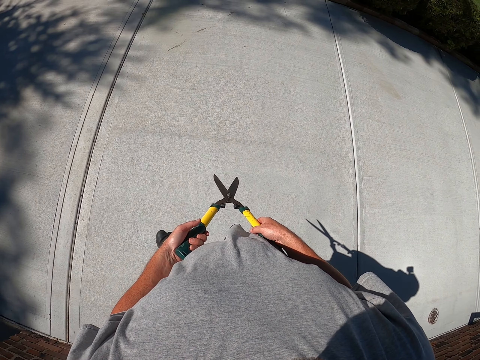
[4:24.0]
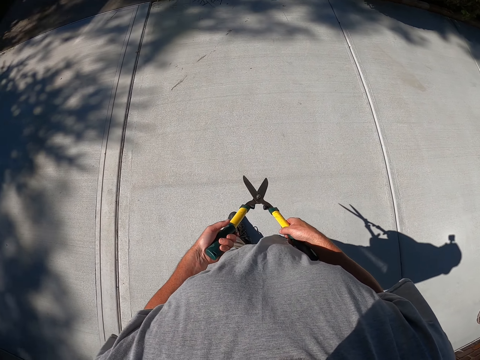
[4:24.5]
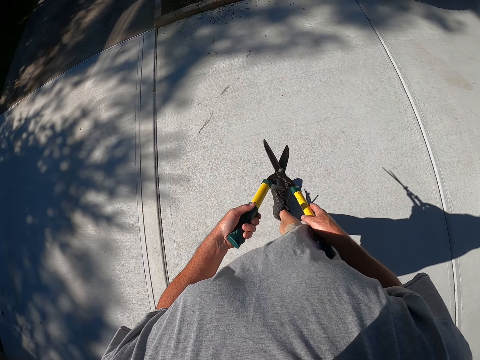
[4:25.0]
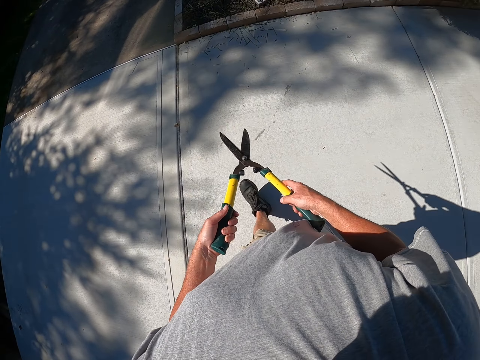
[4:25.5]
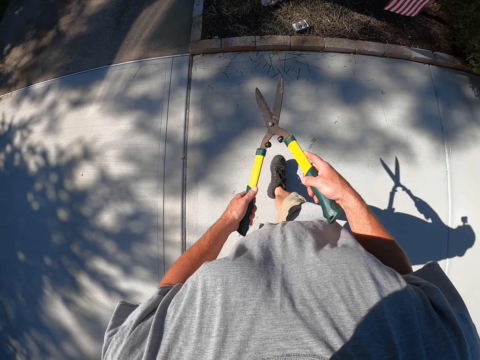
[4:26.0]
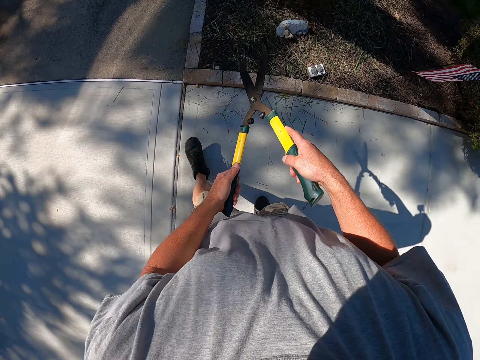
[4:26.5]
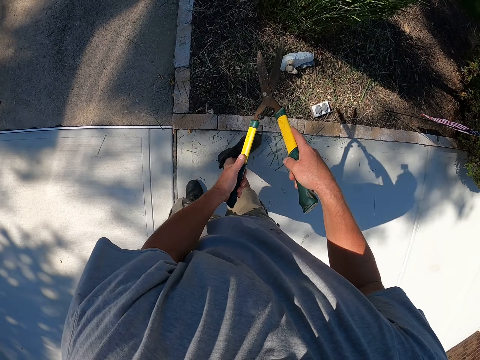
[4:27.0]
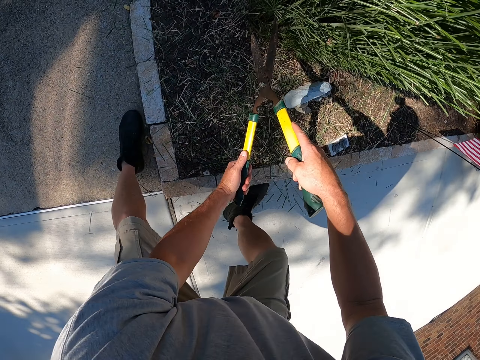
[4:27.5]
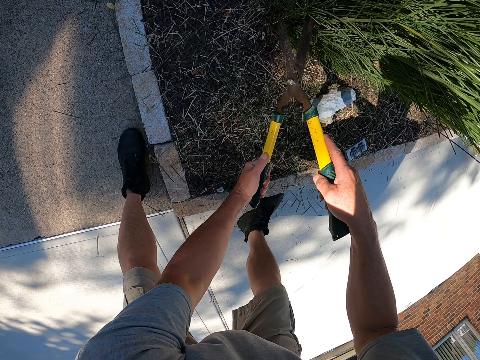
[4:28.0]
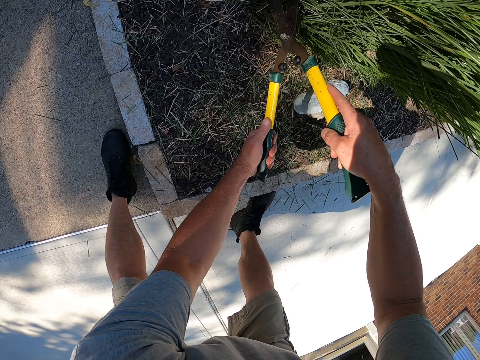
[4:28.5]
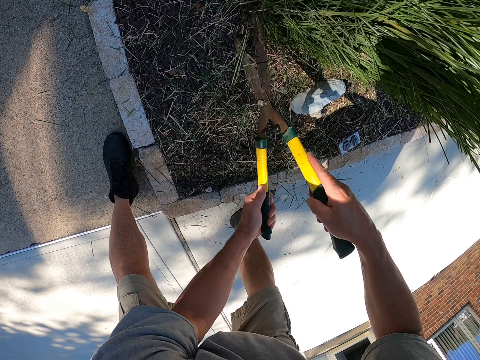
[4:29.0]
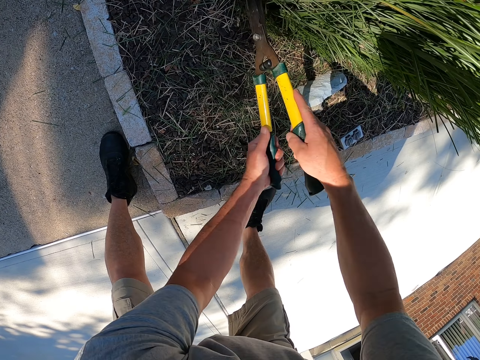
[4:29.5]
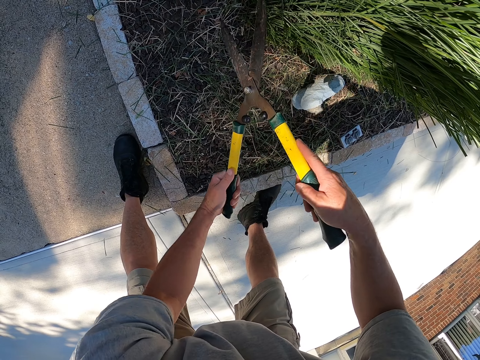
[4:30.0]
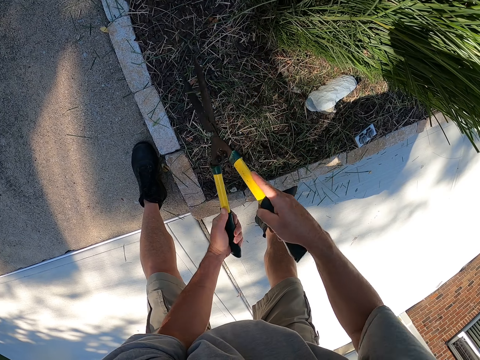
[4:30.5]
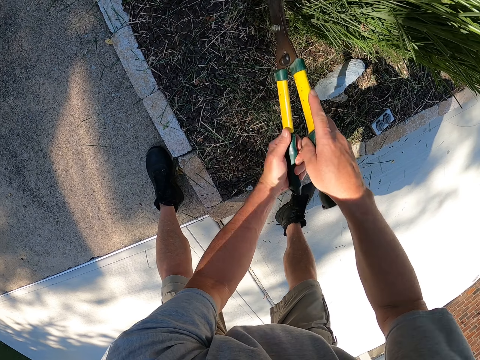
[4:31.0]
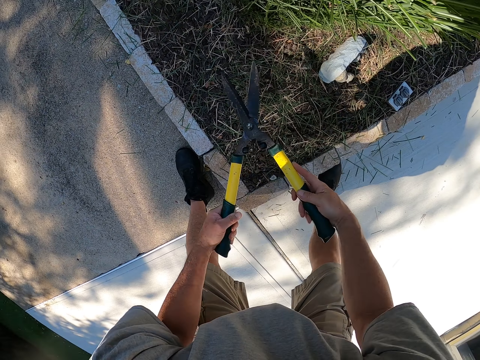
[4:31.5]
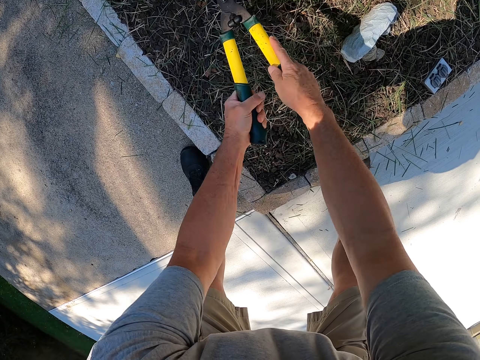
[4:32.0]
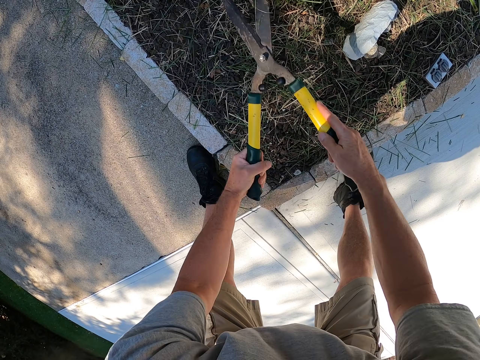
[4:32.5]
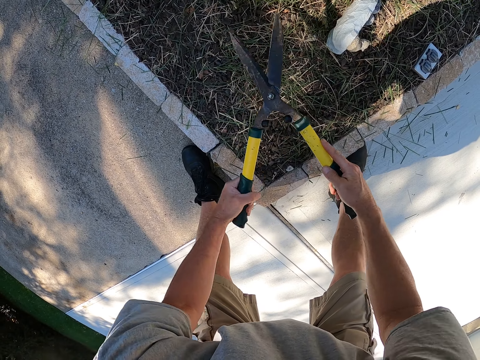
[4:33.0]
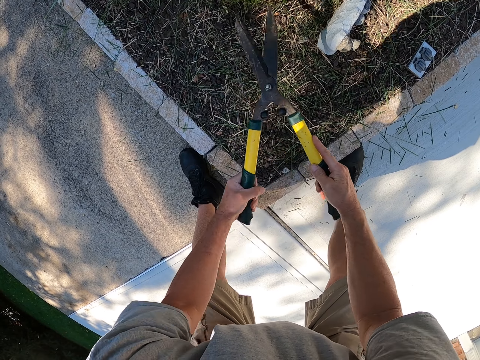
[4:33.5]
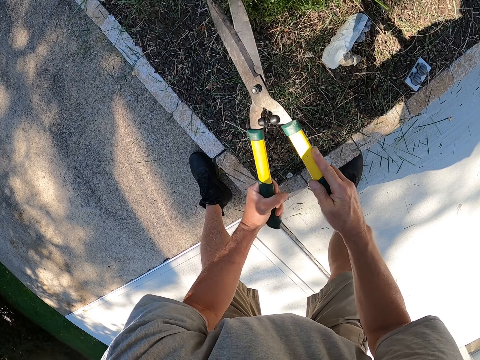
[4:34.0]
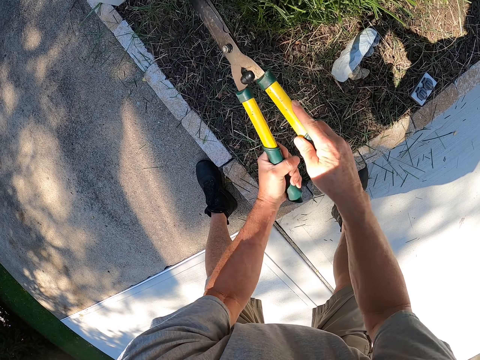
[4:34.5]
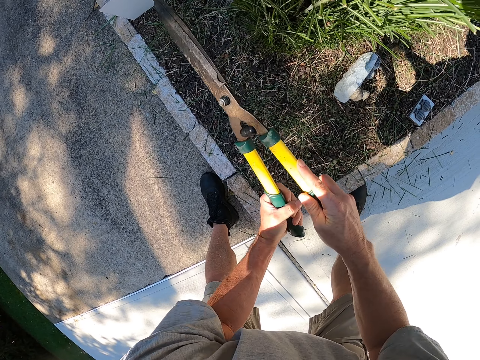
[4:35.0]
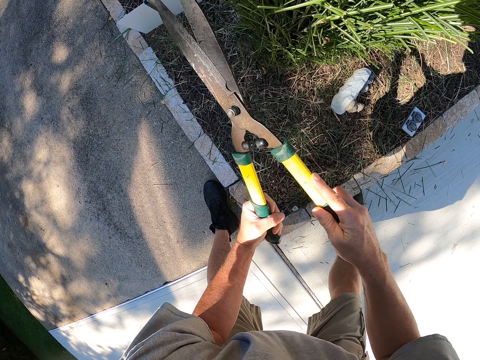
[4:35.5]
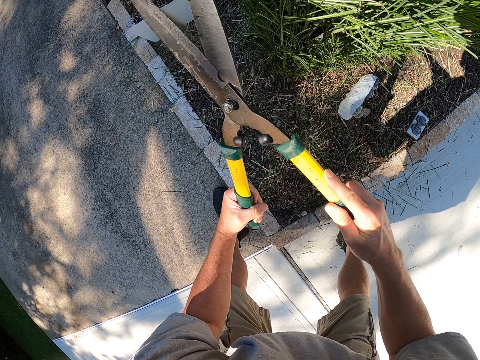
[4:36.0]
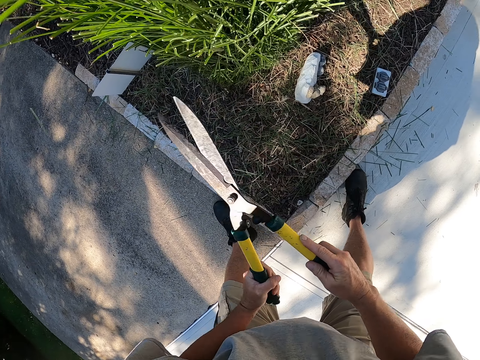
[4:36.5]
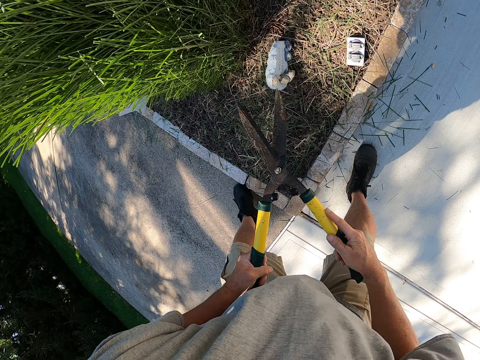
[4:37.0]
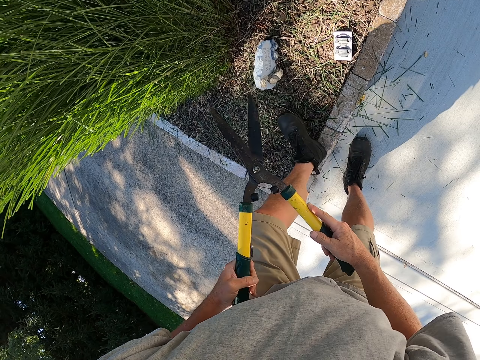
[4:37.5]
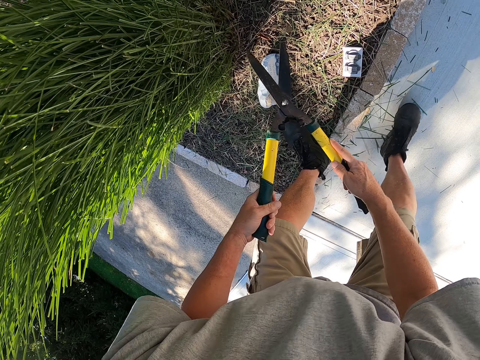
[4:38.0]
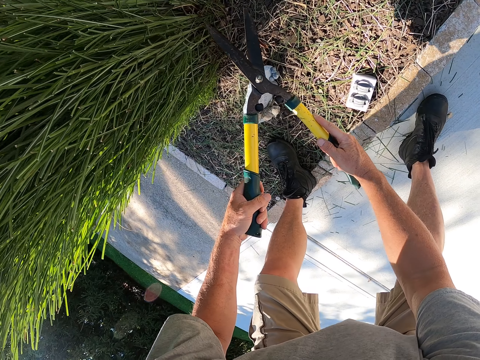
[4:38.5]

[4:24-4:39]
The camera wearer prunes a garden tree. They walk around the compound. They prune the garden tree.

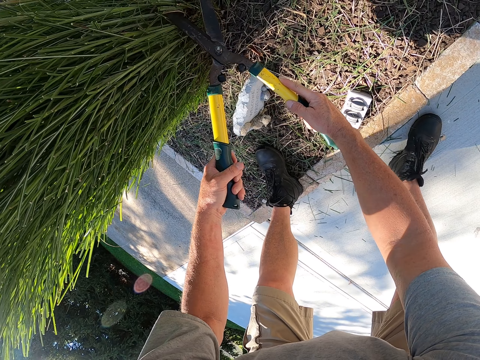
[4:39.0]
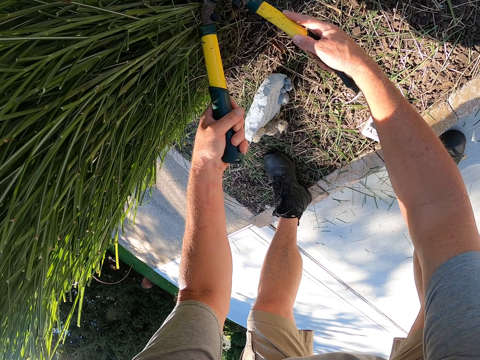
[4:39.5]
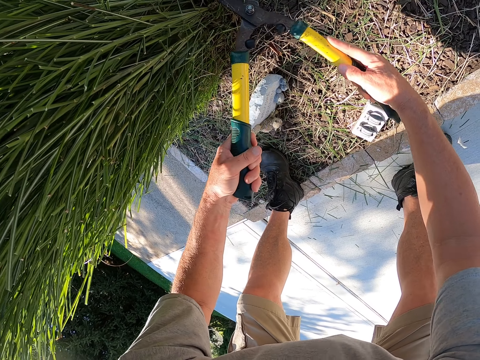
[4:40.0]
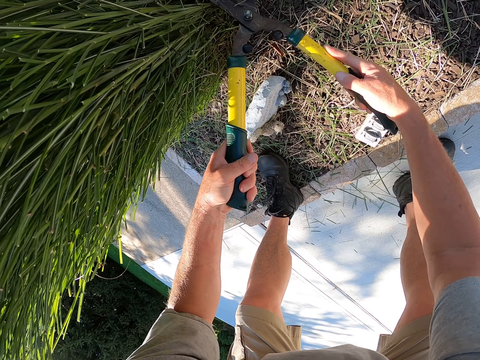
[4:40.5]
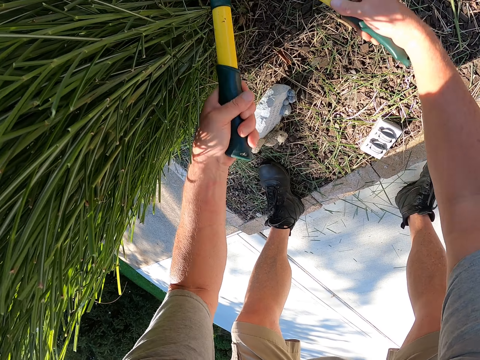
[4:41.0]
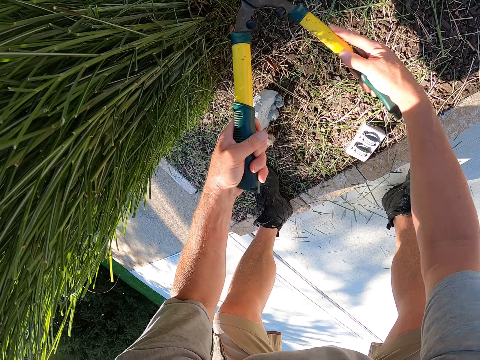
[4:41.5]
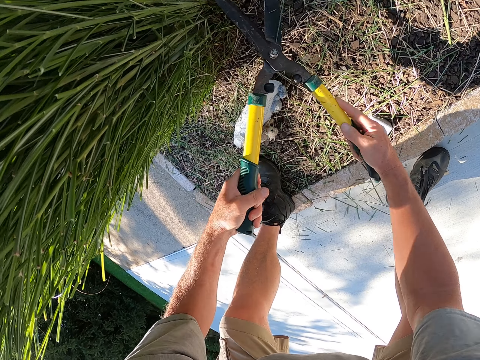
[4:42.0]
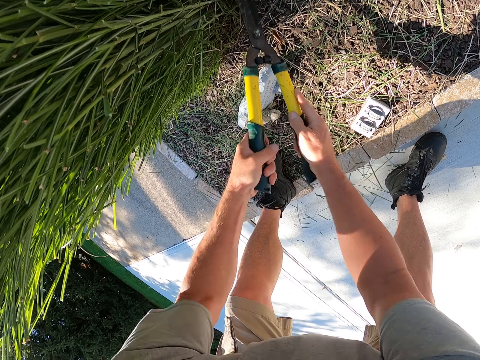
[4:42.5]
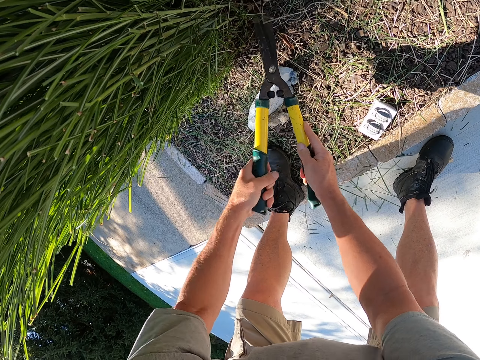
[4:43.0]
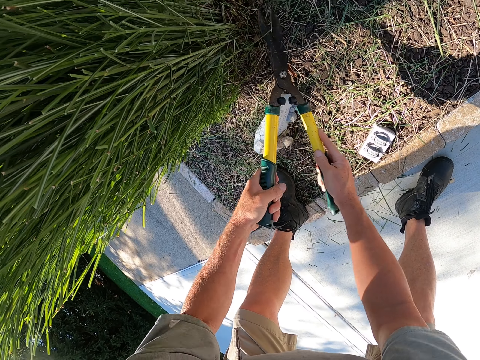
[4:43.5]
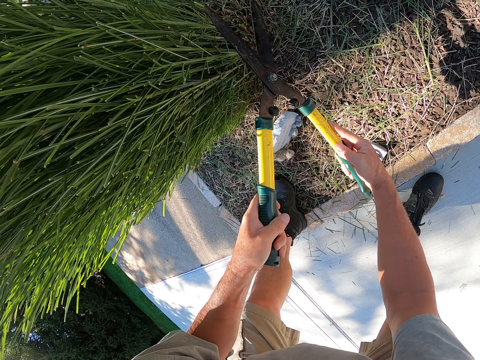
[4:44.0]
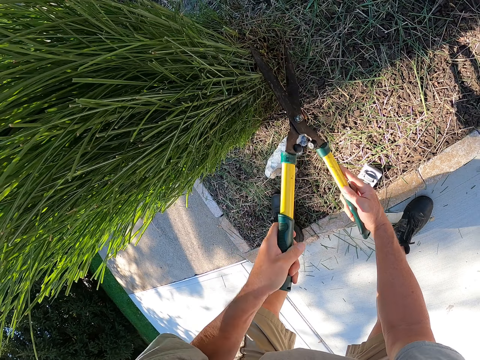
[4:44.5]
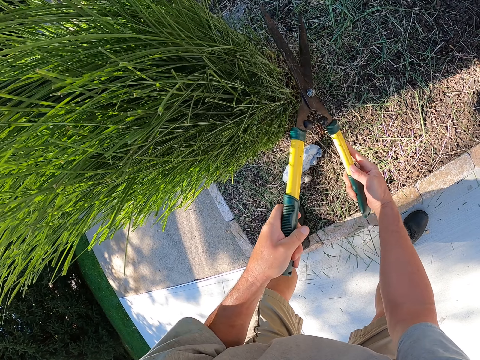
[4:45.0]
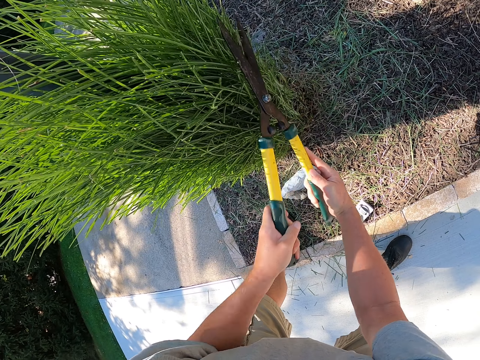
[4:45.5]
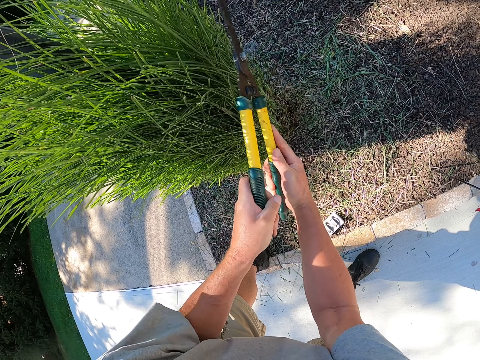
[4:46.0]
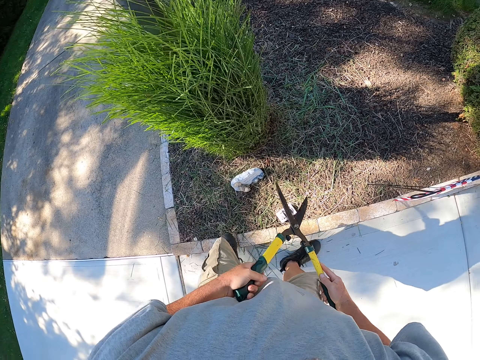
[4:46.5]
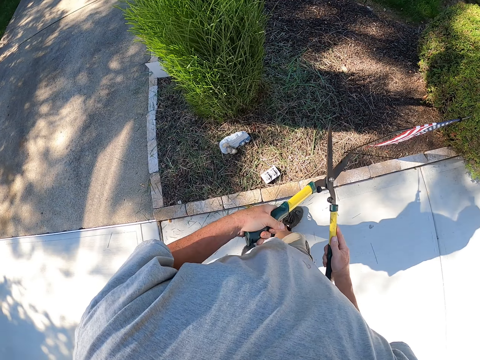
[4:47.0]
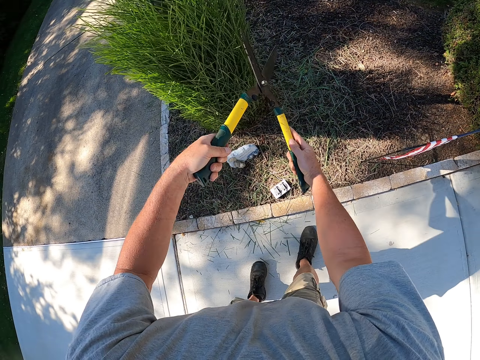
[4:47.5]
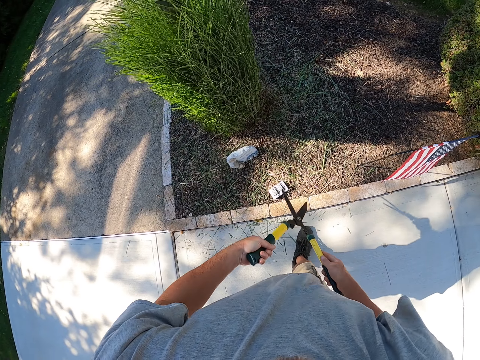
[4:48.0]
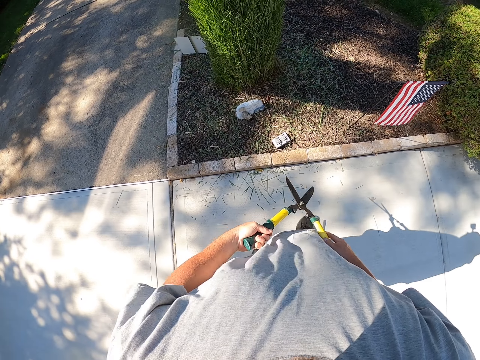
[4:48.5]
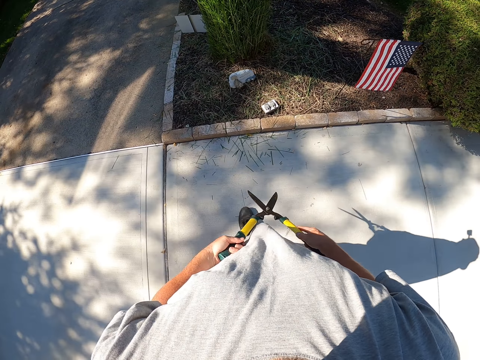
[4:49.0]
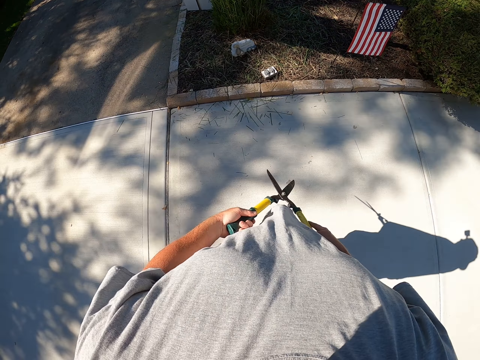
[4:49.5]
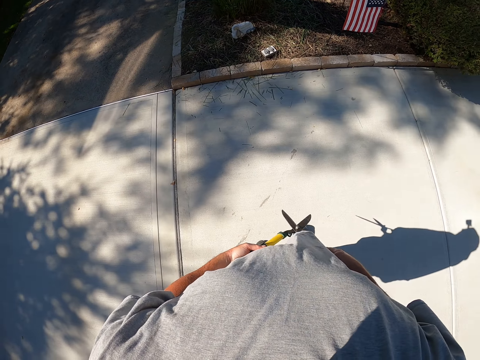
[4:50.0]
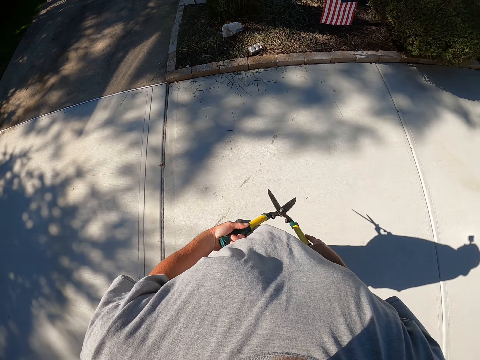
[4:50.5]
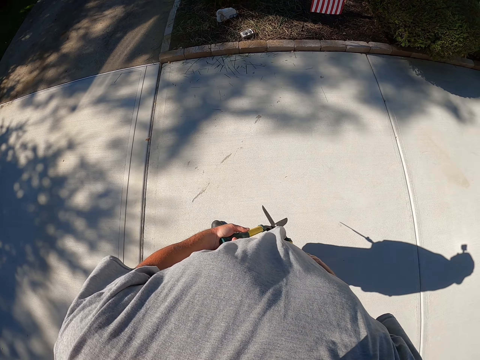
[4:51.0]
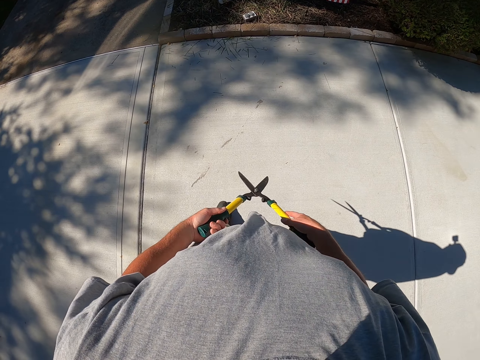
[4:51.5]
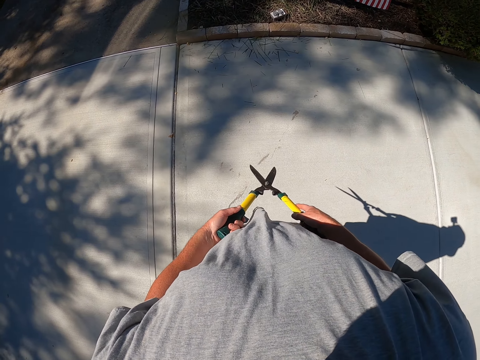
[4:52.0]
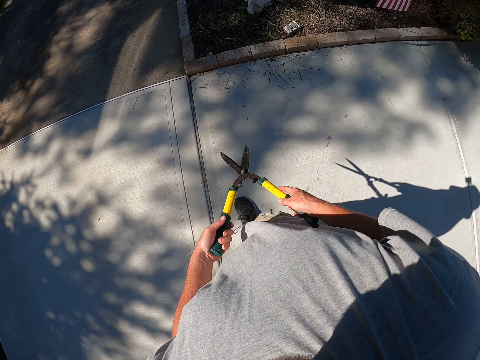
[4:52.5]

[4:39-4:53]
The camera wearer pauses. They walk around. They walk backwards.
